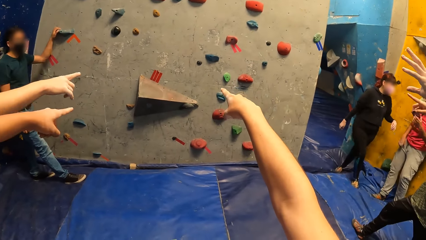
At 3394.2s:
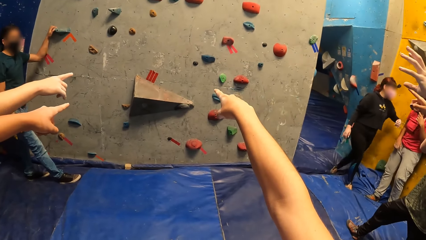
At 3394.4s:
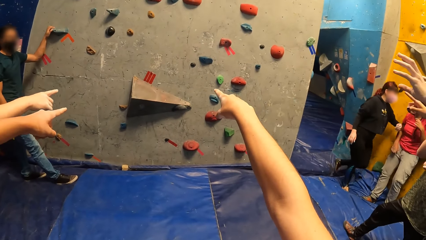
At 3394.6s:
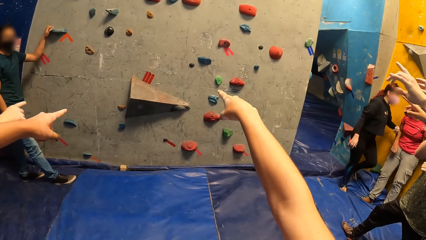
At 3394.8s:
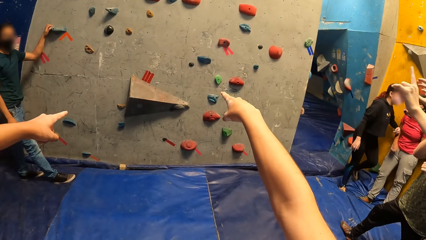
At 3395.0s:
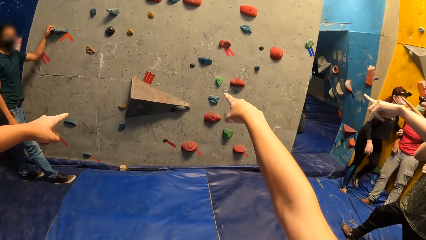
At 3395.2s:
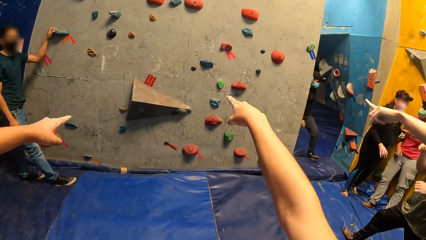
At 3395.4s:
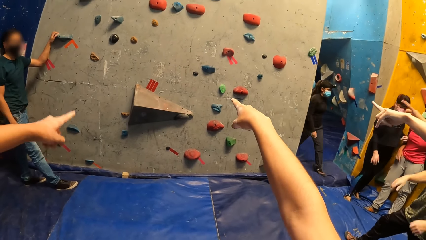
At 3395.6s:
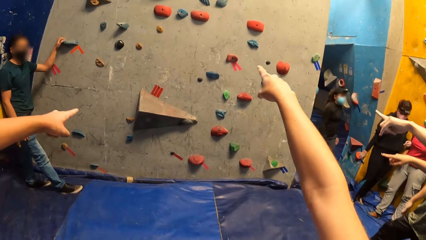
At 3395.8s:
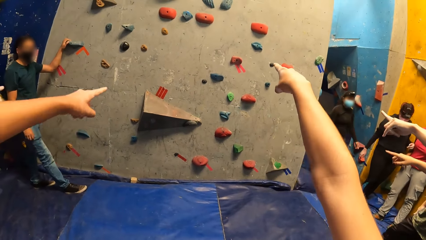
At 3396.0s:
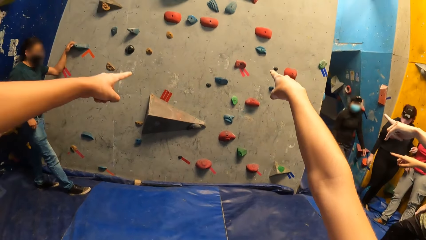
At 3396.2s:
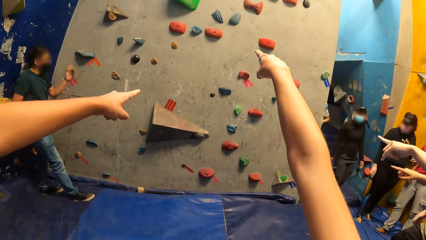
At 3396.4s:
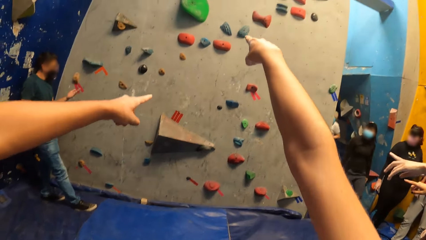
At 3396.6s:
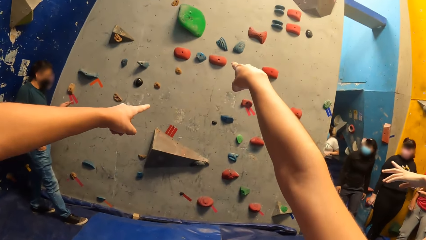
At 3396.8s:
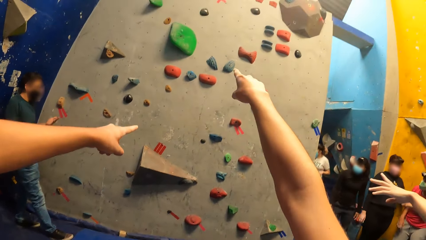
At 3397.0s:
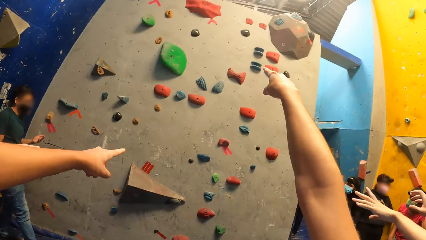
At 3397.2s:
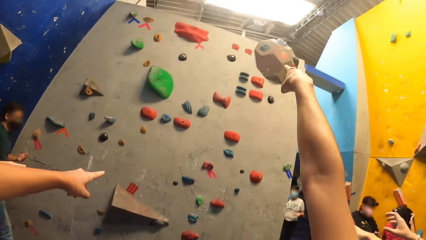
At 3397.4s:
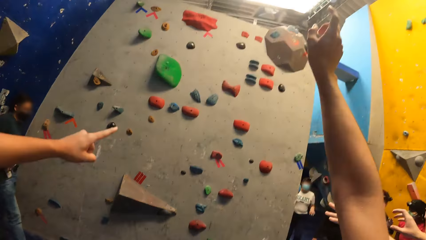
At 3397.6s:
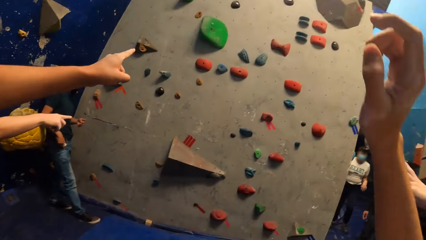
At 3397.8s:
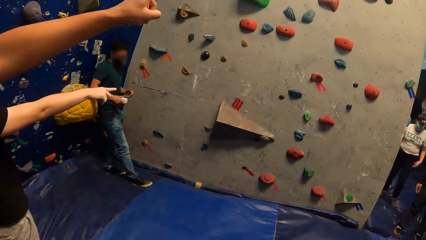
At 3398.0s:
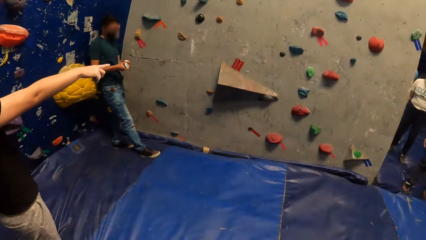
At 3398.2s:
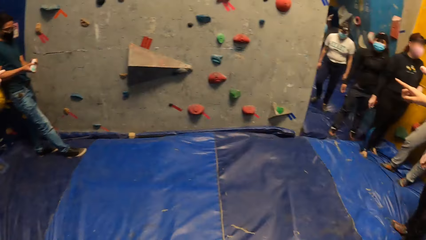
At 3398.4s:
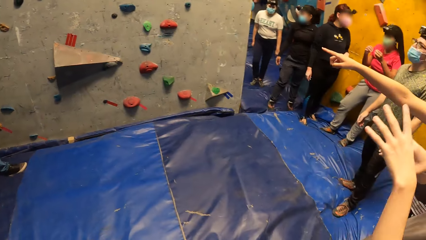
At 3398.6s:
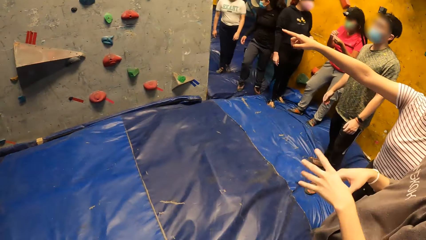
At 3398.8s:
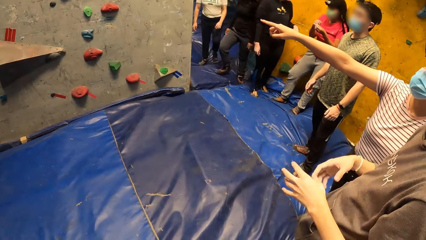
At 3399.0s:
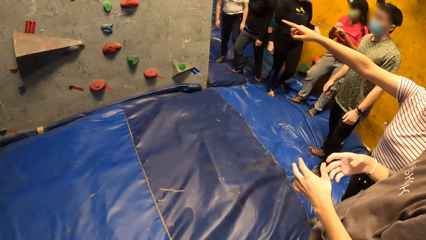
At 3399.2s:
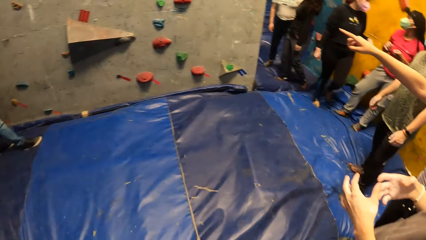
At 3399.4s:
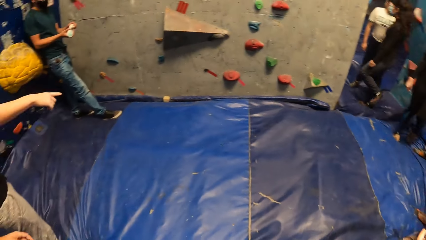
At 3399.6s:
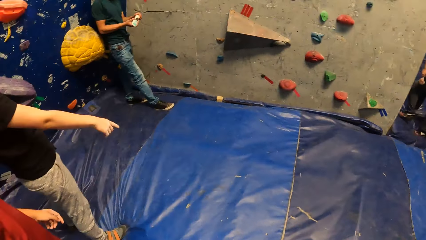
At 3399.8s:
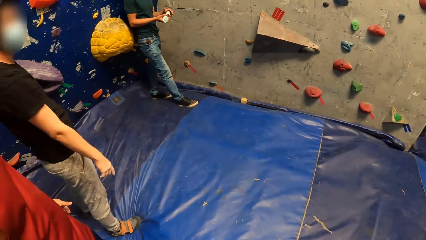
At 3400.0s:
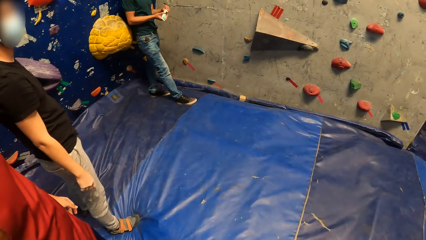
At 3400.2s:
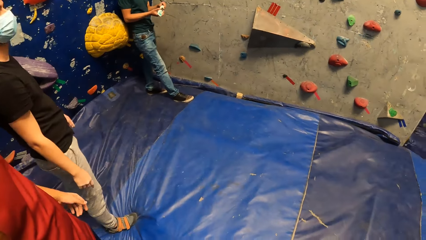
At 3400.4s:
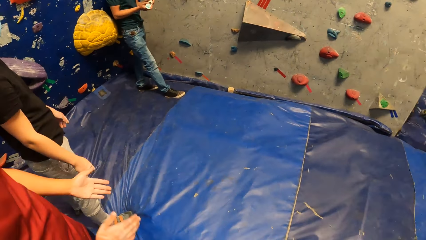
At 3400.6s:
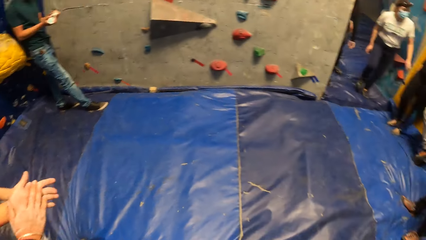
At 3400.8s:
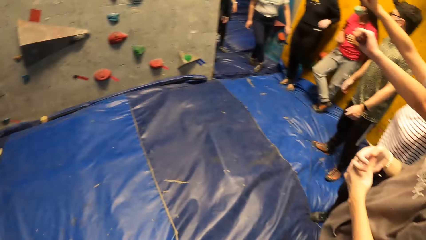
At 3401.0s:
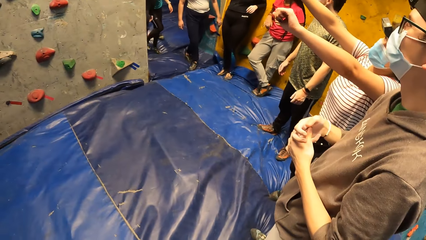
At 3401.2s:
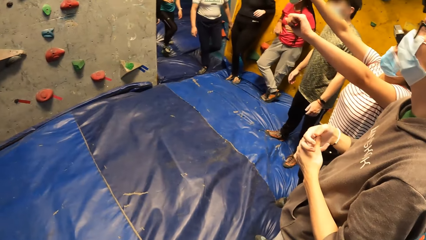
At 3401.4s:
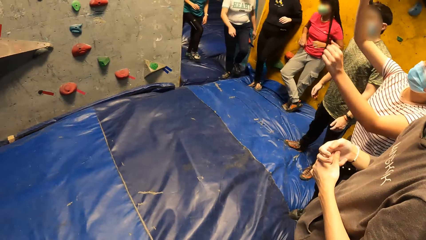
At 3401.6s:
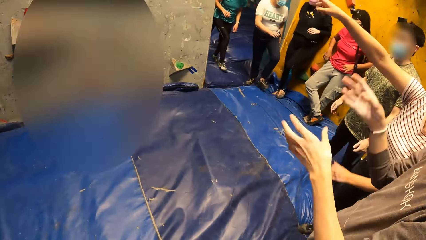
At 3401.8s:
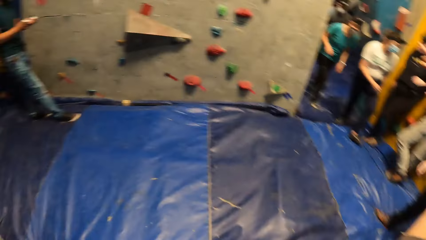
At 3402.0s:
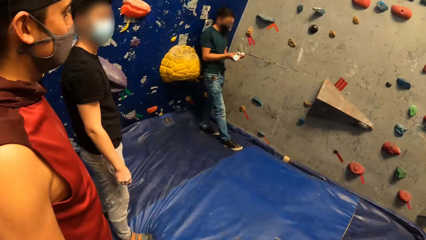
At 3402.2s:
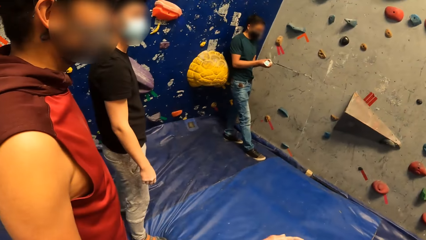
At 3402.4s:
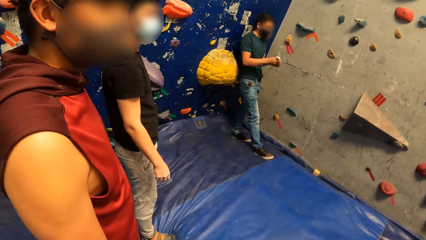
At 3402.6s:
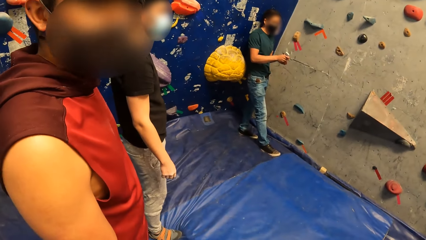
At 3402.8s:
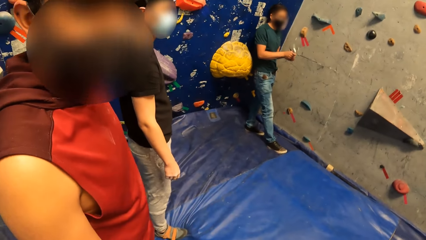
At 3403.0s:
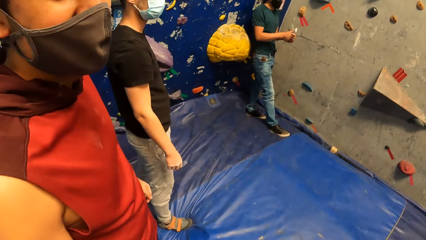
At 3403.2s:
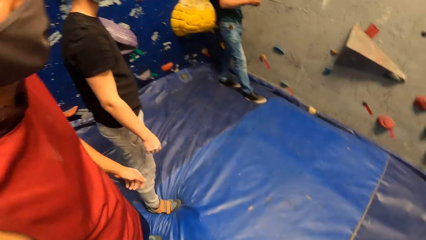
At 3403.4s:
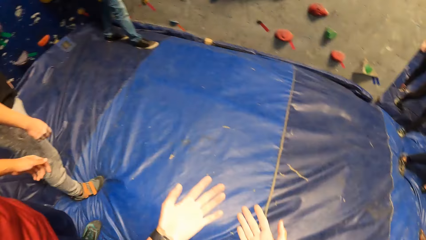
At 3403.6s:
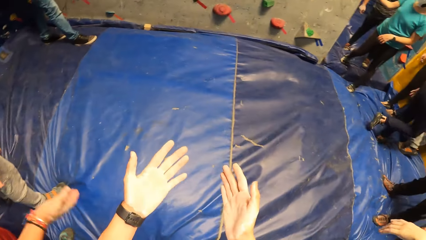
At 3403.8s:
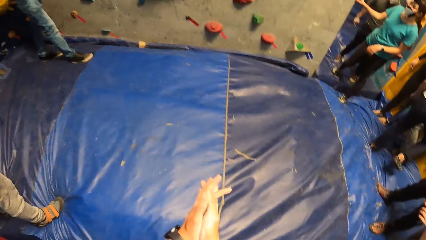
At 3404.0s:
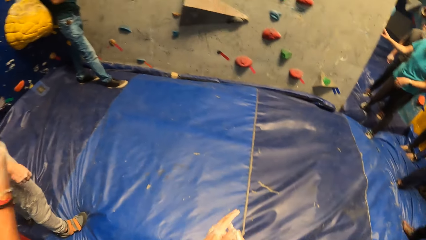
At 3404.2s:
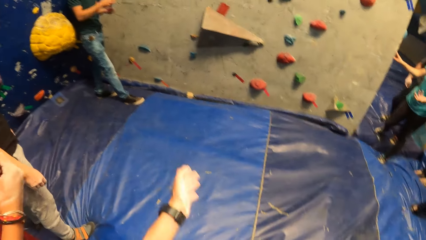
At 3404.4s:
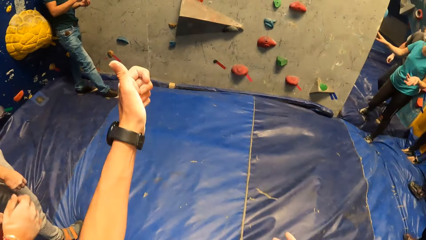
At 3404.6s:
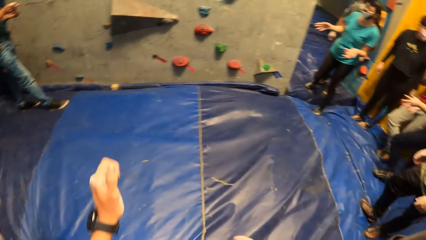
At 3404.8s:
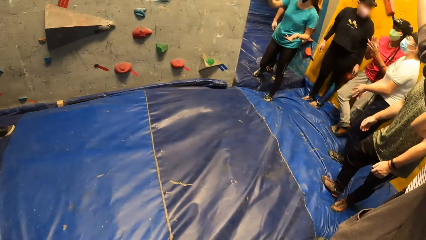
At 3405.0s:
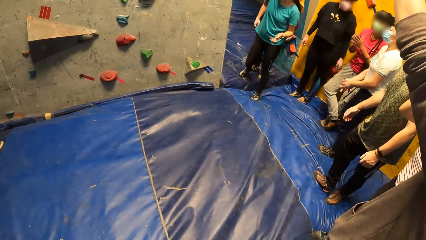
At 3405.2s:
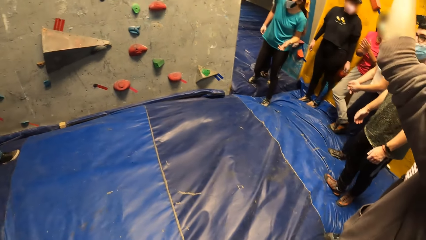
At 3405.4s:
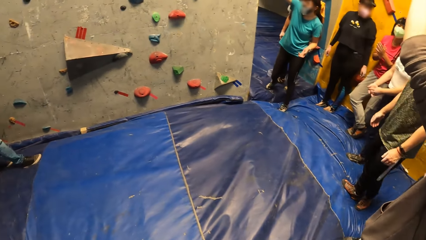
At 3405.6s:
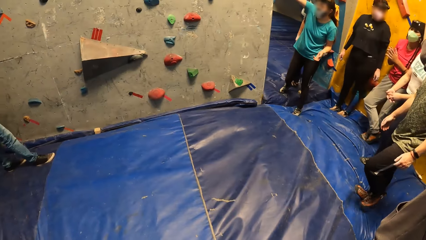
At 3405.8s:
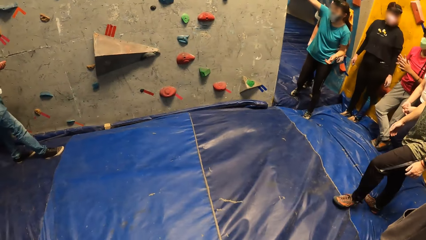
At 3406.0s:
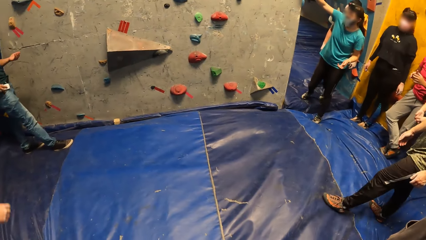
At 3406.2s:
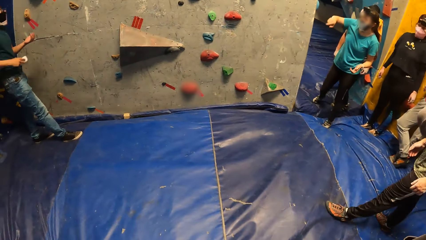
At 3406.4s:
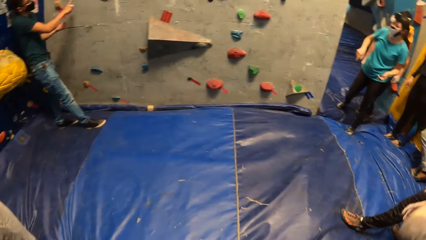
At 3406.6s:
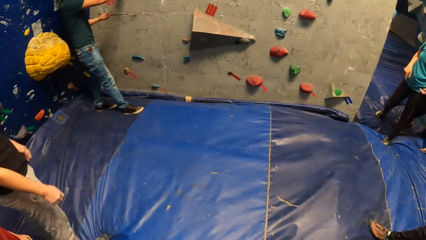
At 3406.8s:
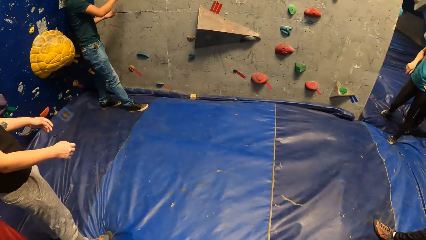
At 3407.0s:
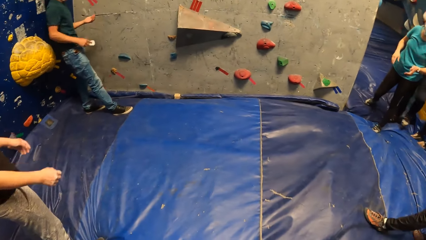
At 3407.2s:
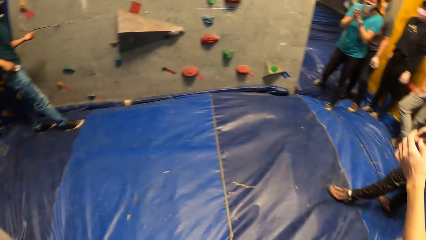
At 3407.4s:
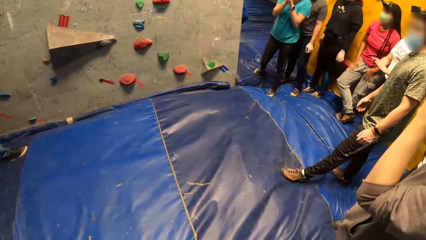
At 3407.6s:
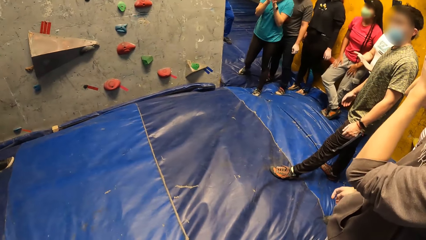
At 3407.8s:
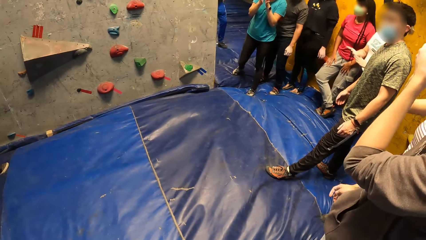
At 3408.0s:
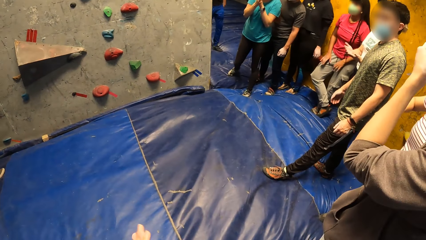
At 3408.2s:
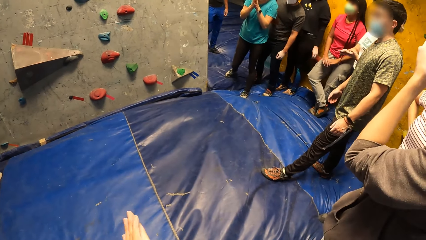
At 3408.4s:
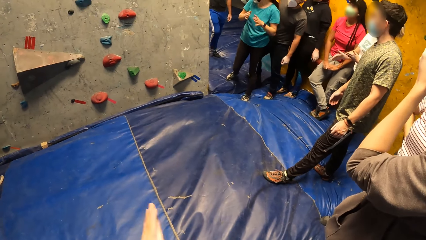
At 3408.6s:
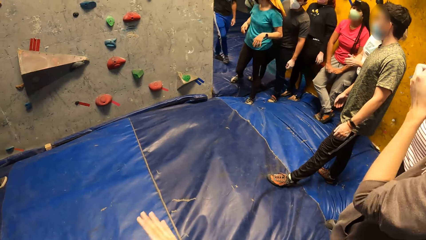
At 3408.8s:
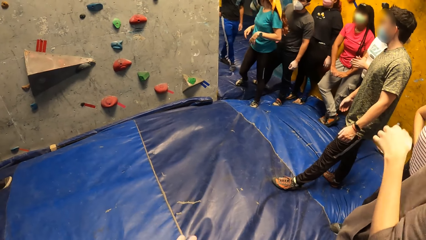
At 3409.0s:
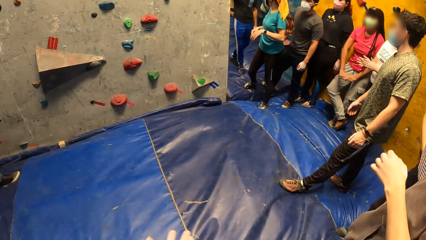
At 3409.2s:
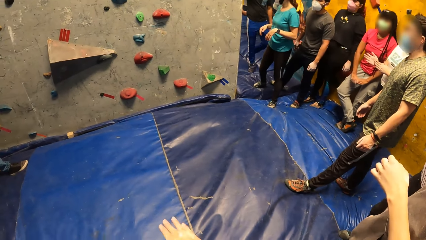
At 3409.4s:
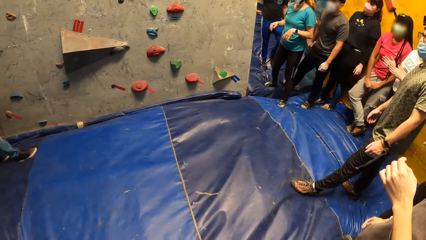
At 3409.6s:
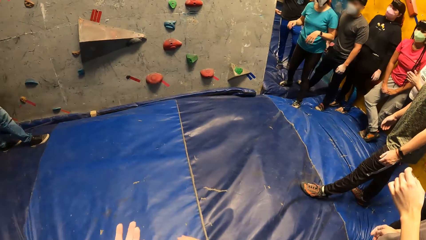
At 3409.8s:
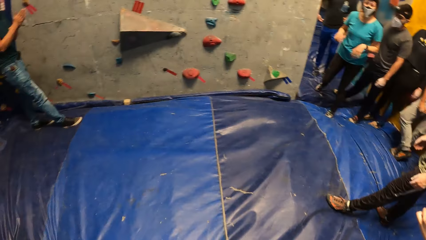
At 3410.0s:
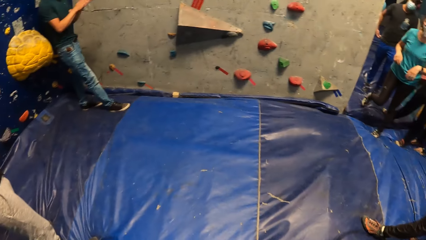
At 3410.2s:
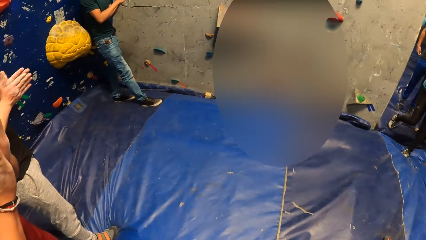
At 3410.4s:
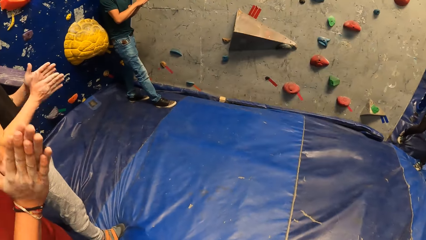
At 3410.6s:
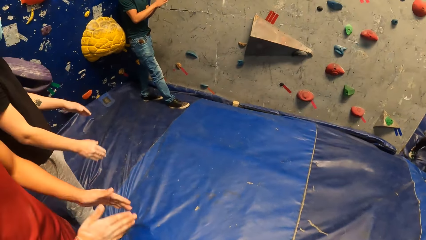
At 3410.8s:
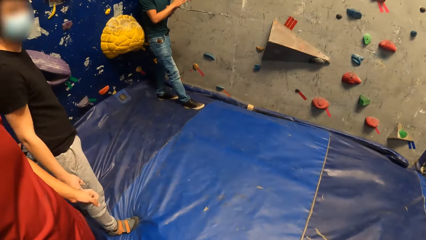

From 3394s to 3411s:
A man opens the lid of a cream in his right hand with his left hand. He applies lotion in the hand. The camera wearer stares at the hands, rubs the hands, signals at the man, and looks around.
